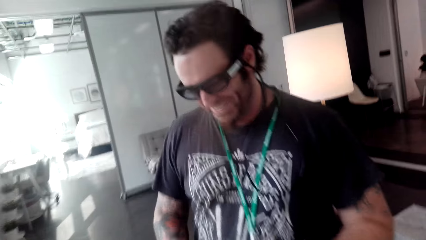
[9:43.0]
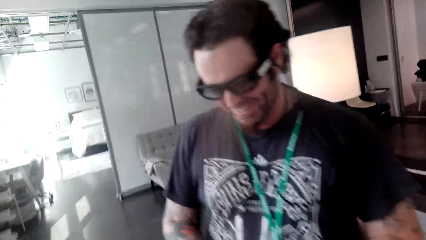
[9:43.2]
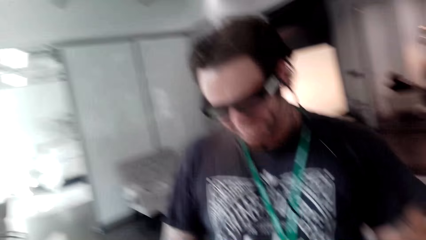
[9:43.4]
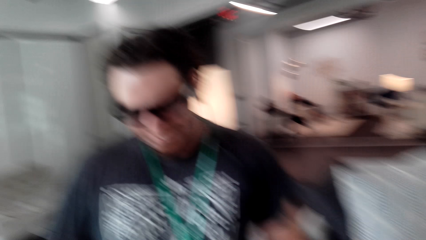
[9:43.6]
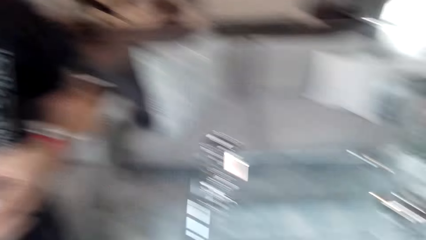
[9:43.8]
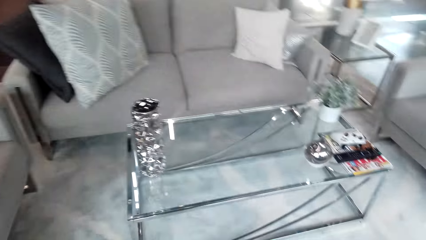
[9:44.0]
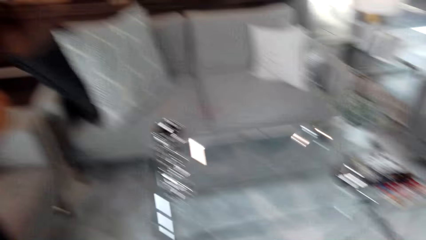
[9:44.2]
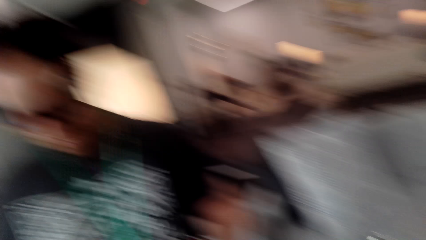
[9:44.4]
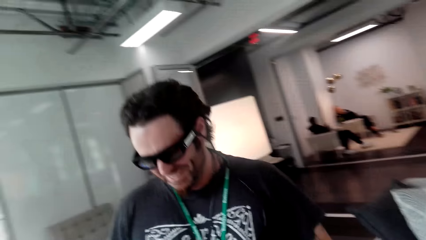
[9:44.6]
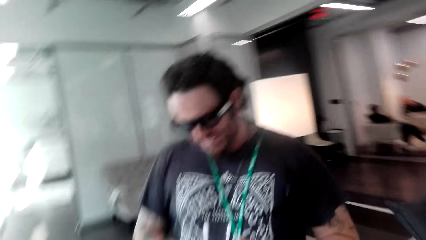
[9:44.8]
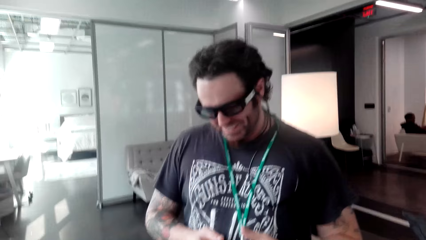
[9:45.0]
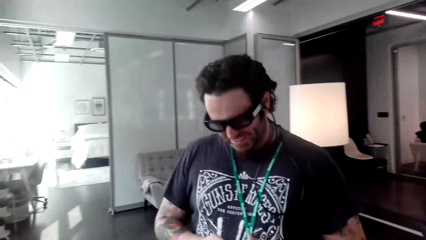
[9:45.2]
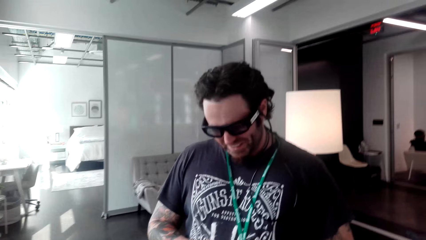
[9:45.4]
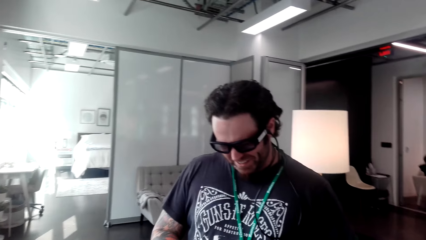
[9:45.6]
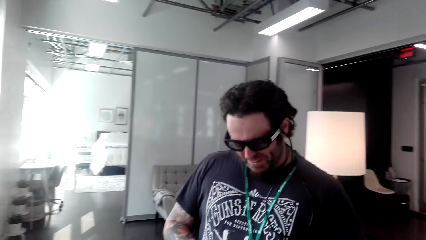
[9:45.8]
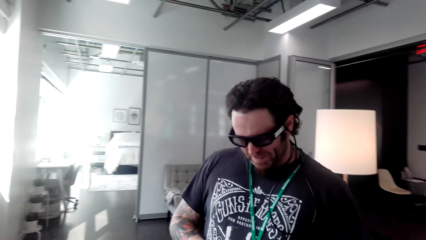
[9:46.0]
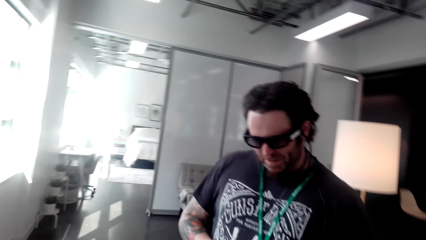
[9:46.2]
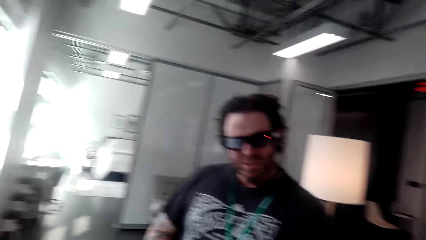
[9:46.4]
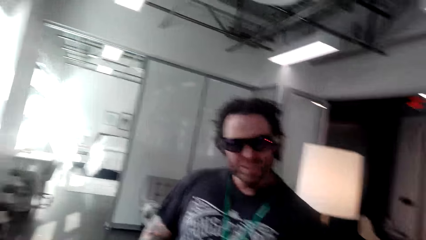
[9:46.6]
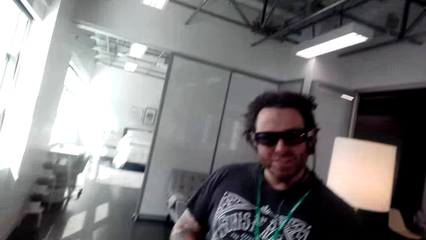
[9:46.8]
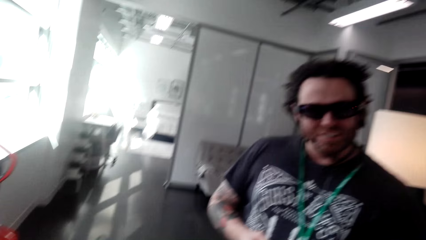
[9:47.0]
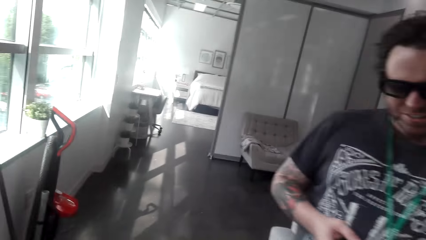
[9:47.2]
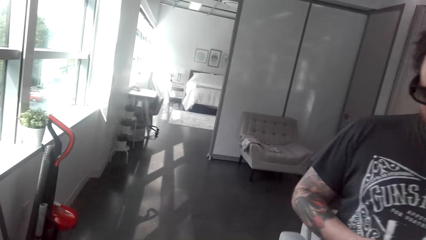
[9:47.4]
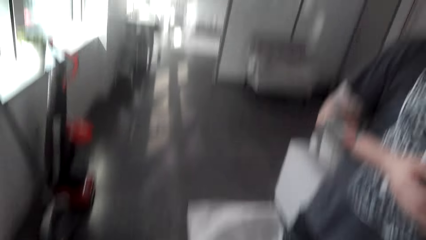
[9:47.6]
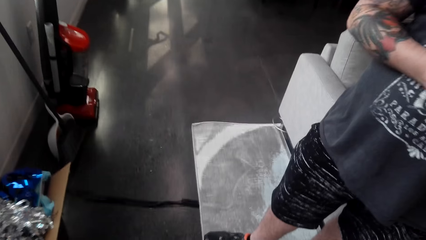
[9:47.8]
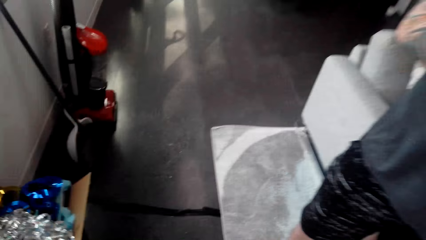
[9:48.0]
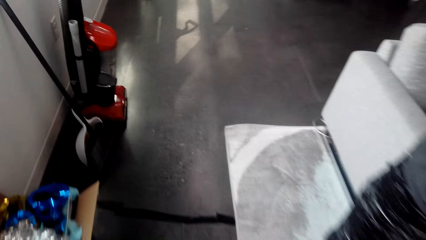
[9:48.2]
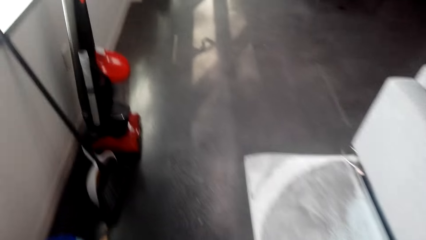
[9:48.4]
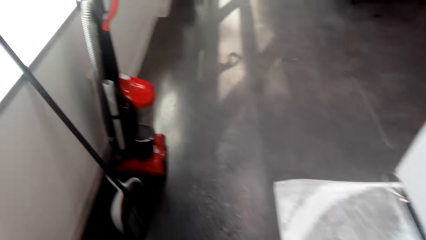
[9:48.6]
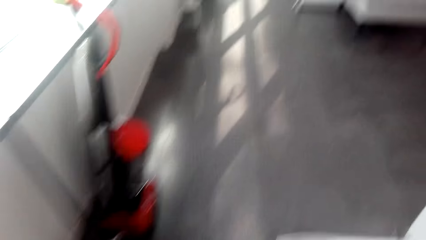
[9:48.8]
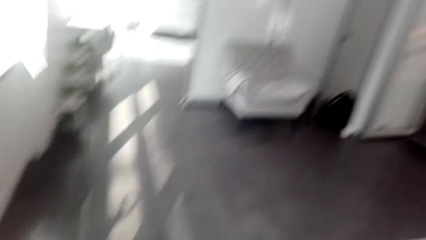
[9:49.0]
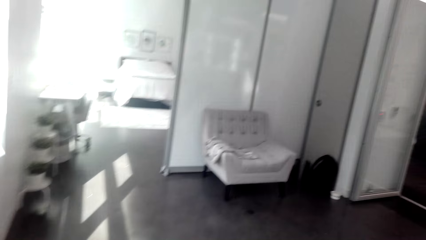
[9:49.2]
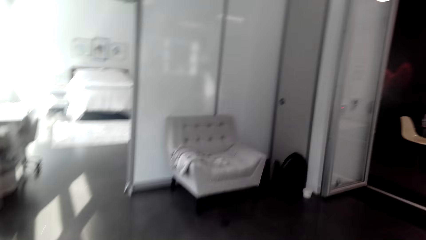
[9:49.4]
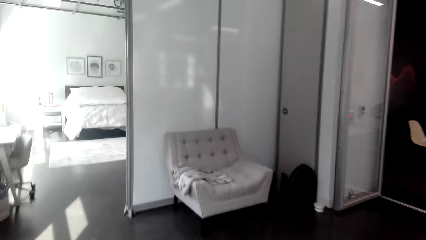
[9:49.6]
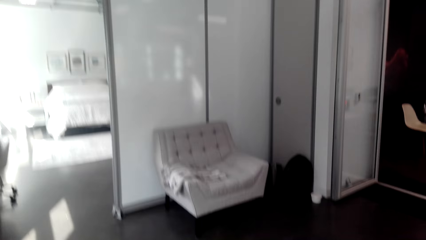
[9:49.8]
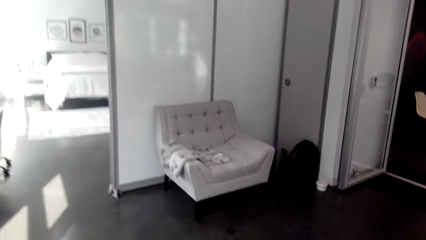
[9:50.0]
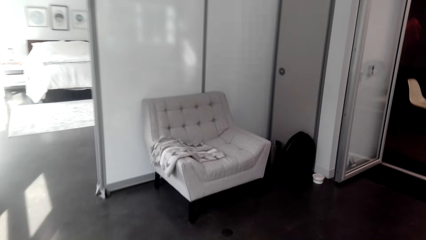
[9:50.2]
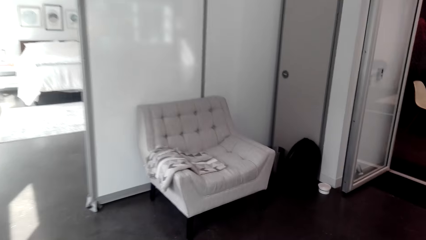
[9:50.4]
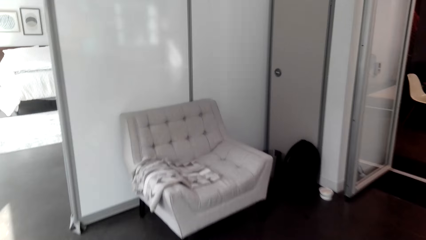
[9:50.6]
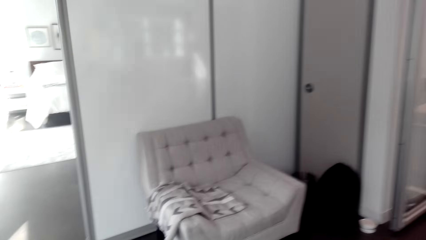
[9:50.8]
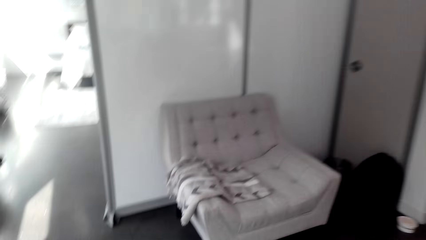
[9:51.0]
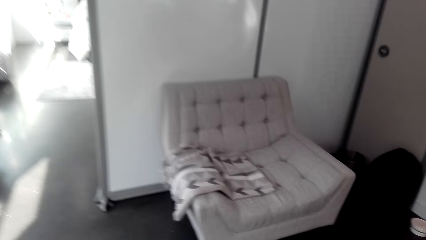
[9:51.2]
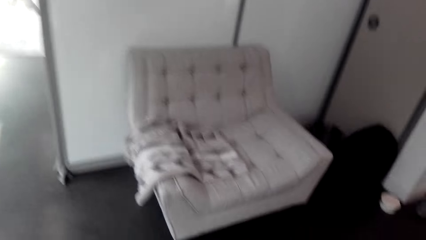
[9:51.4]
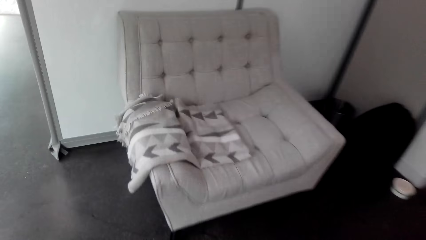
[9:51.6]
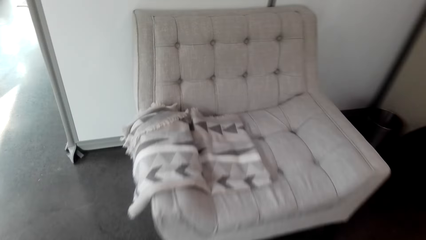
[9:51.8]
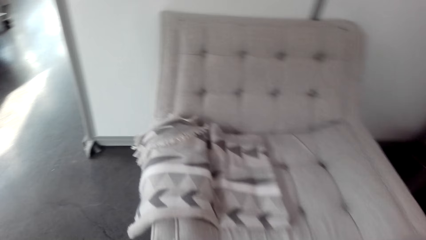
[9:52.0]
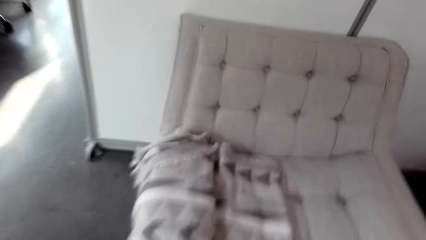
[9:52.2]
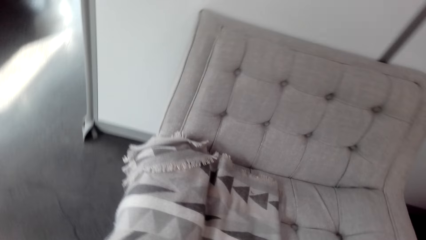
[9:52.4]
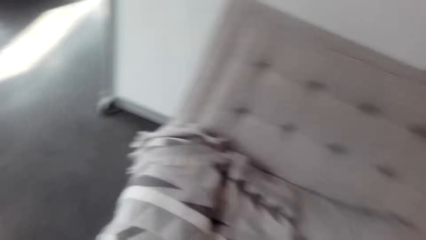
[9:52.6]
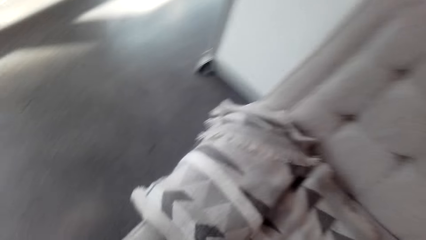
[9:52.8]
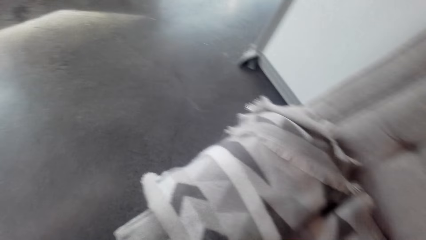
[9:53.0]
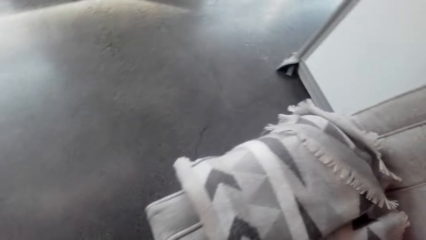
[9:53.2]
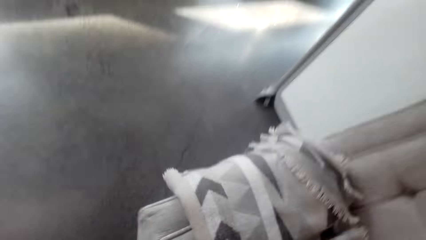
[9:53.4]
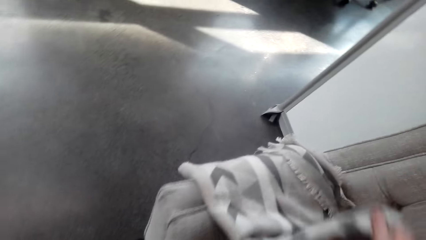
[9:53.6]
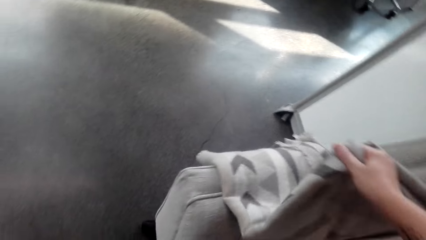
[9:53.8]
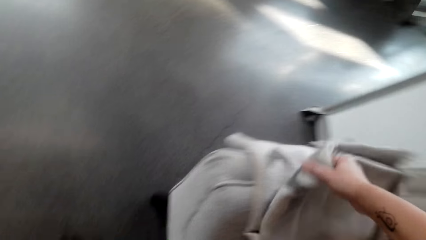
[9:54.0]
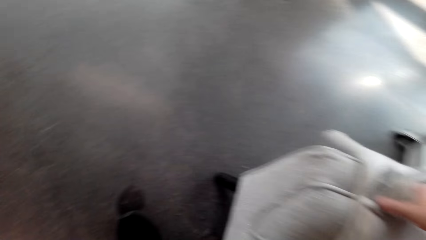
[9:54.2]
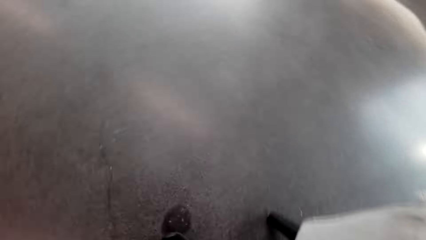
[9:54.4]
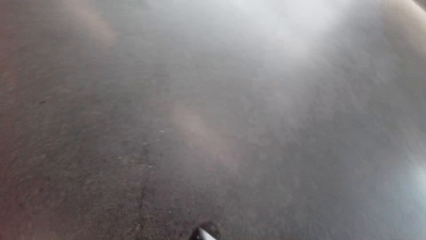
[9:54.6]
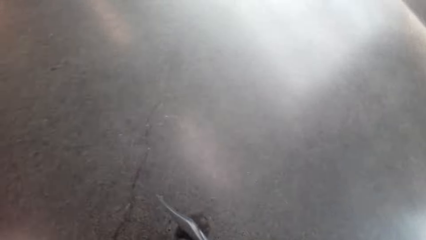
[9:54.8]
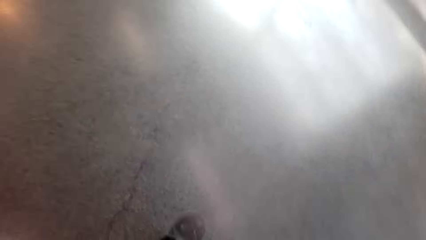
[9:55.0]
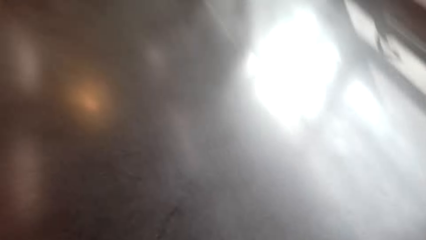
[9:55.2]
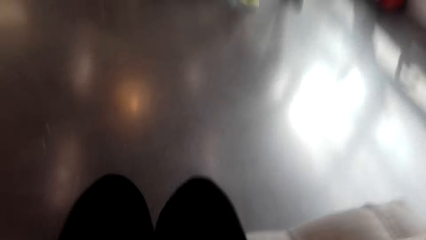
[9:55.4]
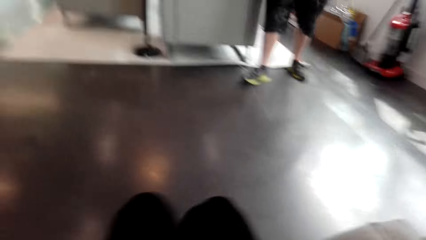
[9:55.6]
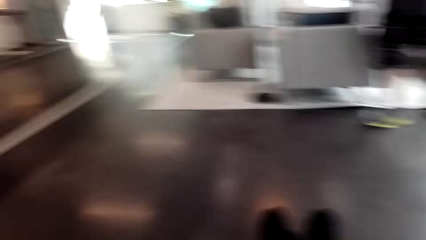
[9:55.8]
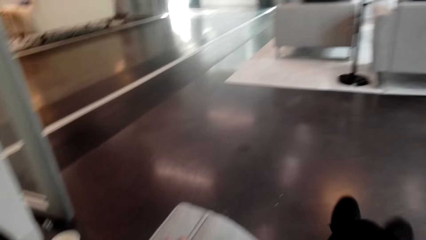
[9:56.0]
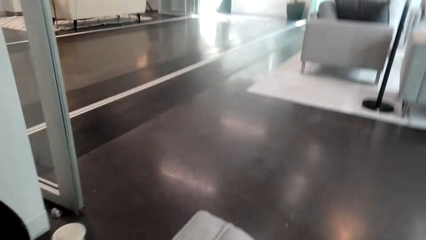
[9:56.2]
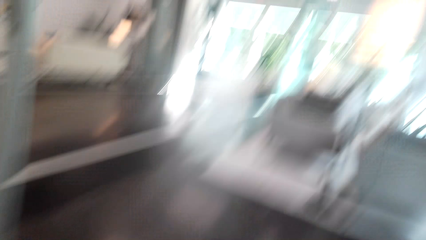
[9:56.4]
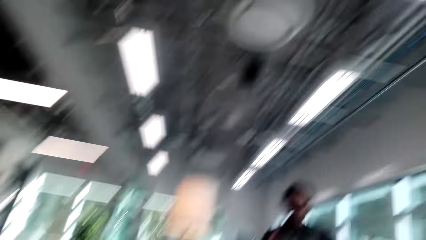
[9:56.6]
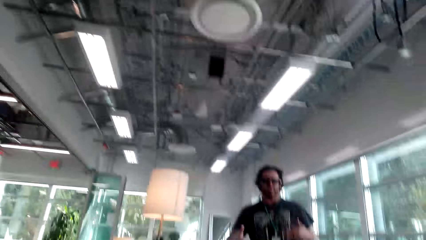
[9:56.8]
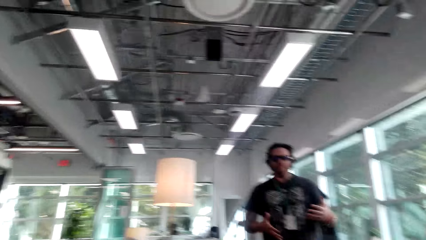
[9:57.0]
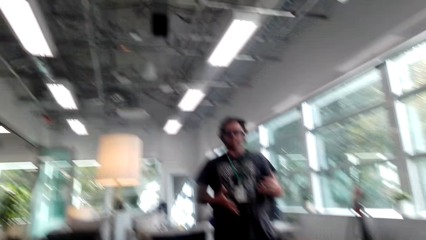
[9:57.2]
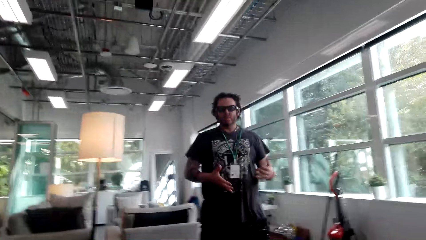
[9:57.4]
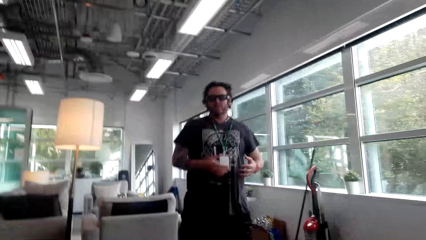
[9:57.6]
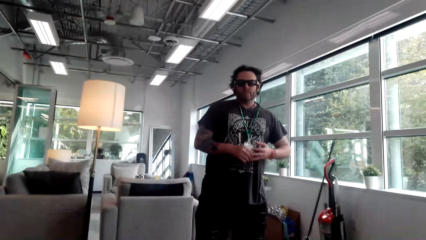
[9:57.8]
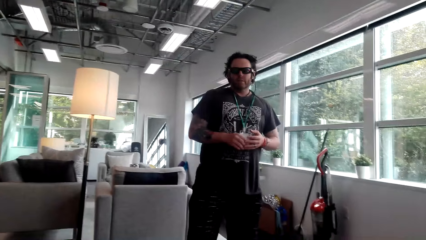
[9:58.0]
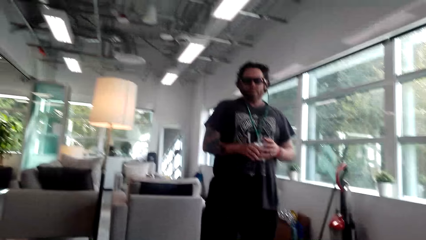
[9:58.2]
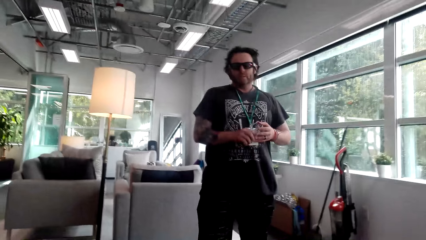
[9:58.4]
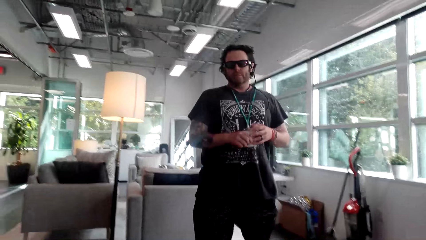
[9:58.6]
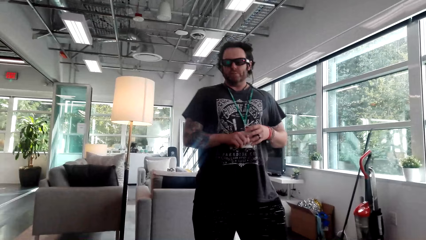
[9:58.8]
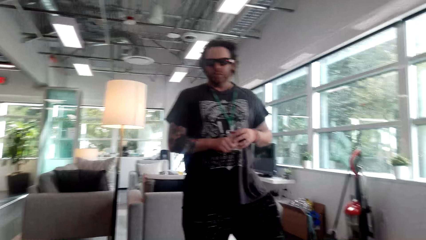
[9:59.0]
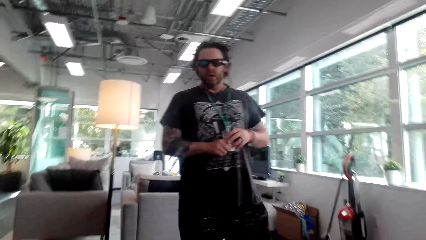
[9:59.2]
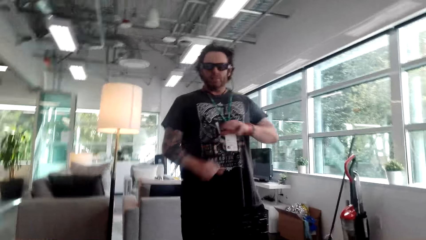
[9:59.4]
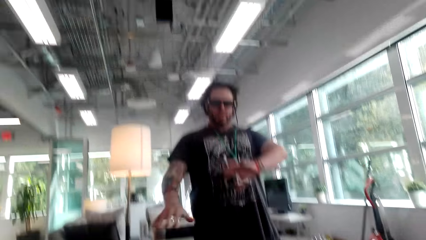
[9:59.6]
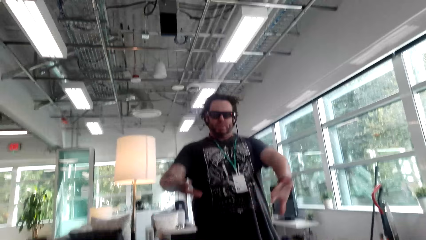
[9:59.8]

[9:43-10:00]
The camera wearer looks at a man. They look around the house. They converse with the man. They walk around the house. They touch a throw blanket. They fold the piece of cloth. They sit on the couch. They converse with the man. They look at the man. The man converses with the camera wearer.
